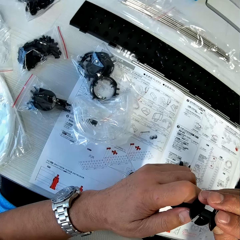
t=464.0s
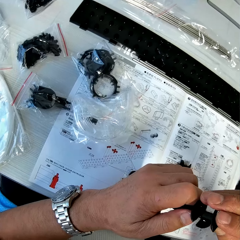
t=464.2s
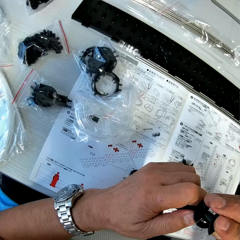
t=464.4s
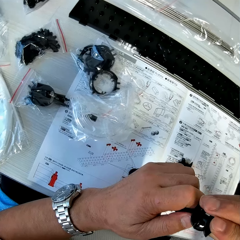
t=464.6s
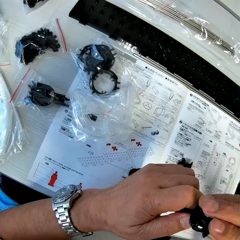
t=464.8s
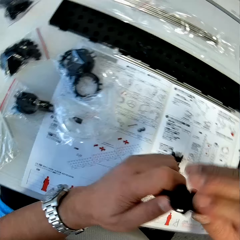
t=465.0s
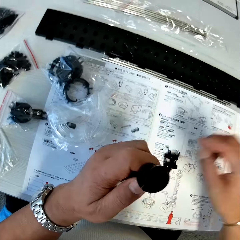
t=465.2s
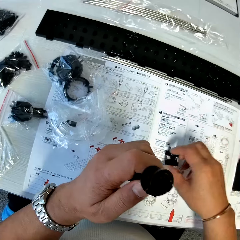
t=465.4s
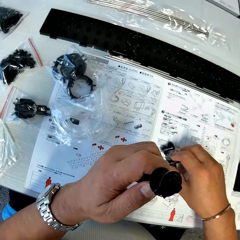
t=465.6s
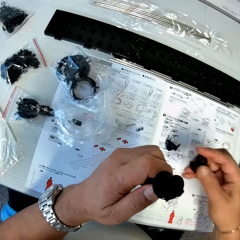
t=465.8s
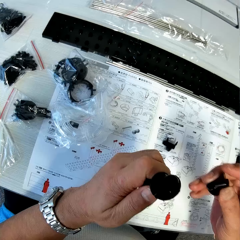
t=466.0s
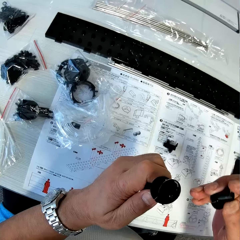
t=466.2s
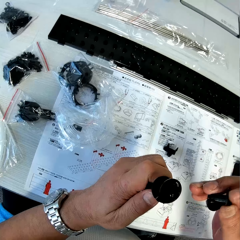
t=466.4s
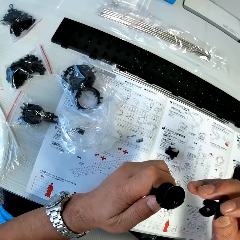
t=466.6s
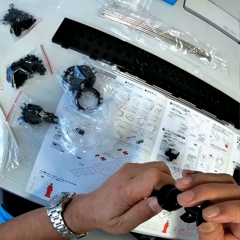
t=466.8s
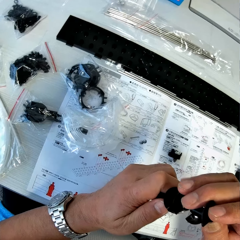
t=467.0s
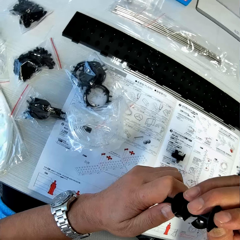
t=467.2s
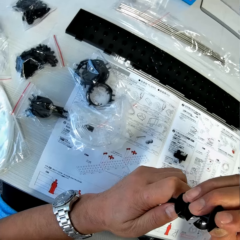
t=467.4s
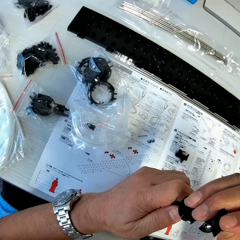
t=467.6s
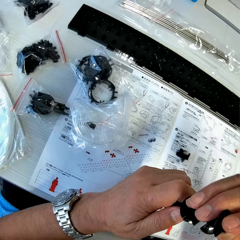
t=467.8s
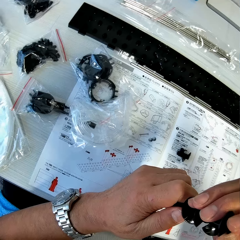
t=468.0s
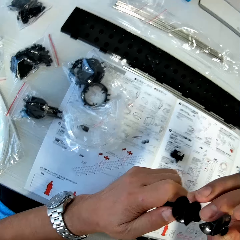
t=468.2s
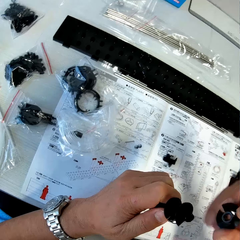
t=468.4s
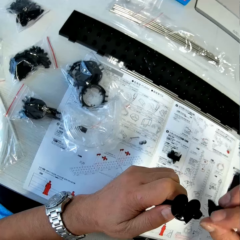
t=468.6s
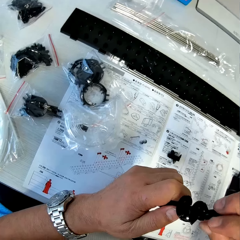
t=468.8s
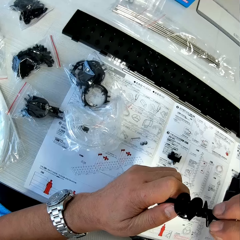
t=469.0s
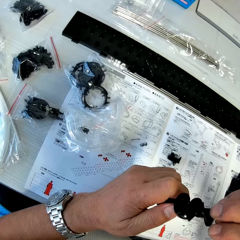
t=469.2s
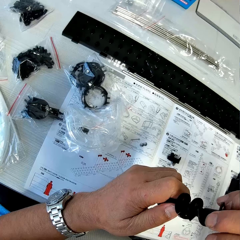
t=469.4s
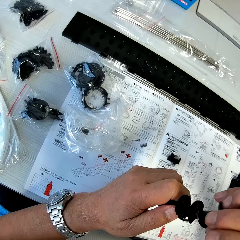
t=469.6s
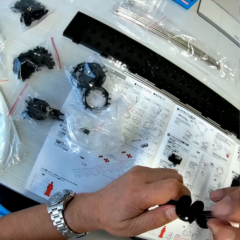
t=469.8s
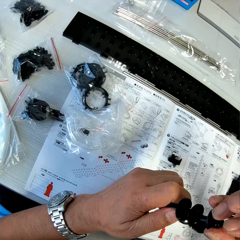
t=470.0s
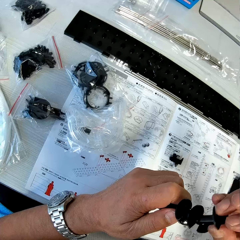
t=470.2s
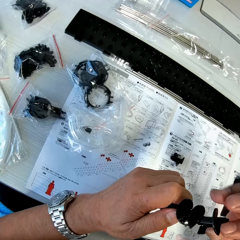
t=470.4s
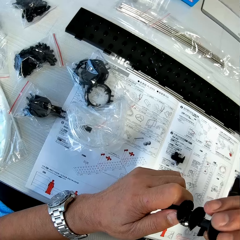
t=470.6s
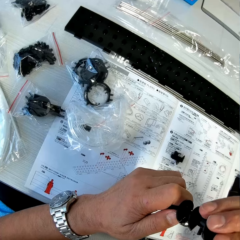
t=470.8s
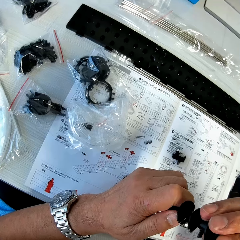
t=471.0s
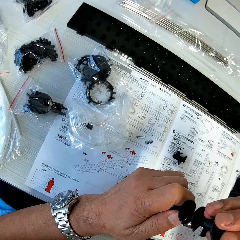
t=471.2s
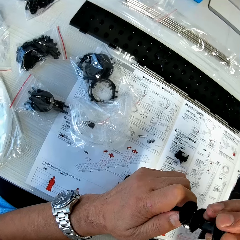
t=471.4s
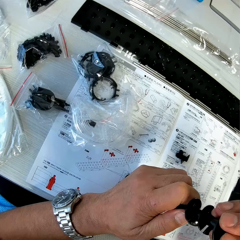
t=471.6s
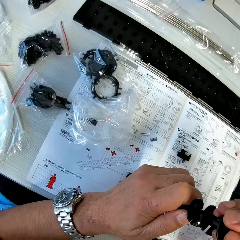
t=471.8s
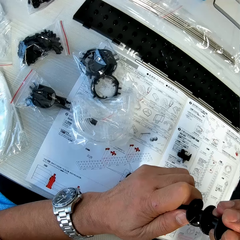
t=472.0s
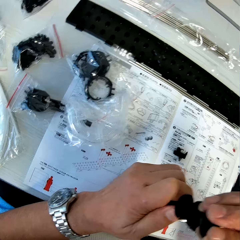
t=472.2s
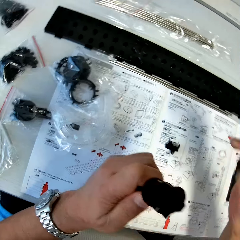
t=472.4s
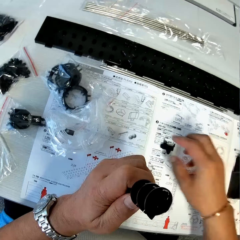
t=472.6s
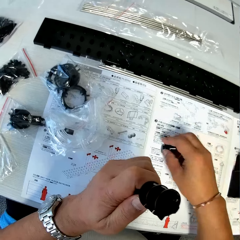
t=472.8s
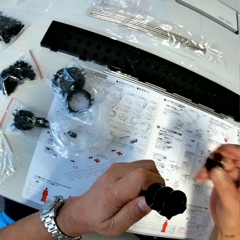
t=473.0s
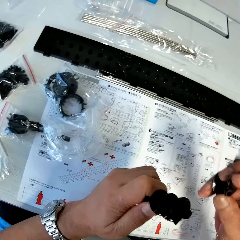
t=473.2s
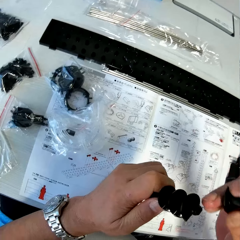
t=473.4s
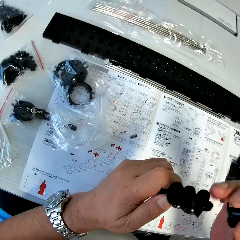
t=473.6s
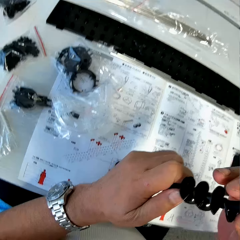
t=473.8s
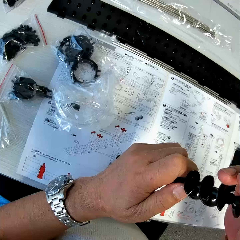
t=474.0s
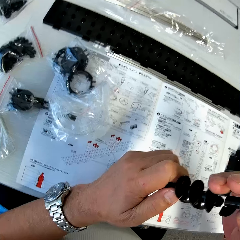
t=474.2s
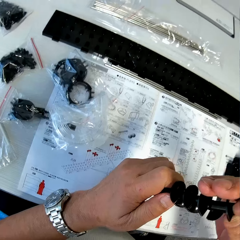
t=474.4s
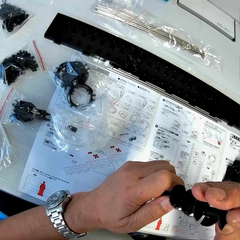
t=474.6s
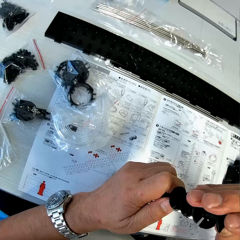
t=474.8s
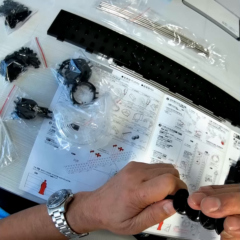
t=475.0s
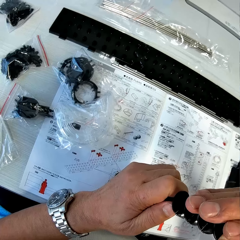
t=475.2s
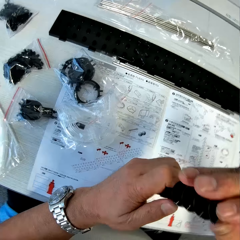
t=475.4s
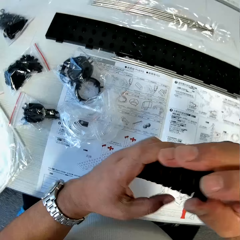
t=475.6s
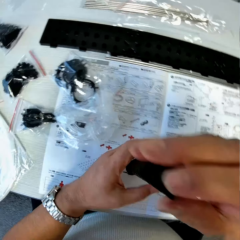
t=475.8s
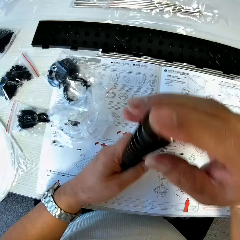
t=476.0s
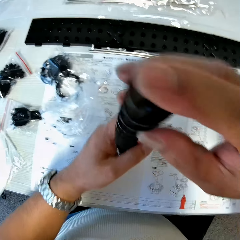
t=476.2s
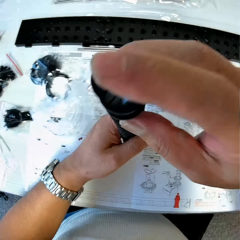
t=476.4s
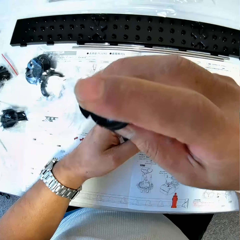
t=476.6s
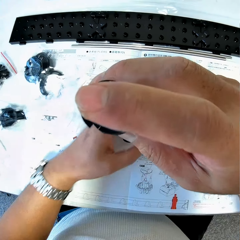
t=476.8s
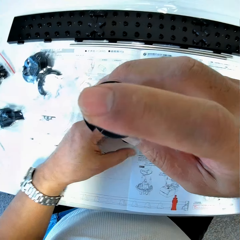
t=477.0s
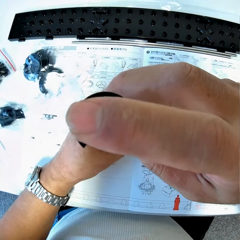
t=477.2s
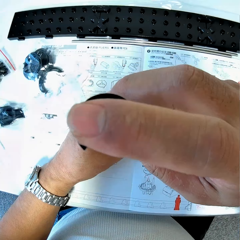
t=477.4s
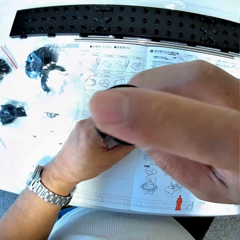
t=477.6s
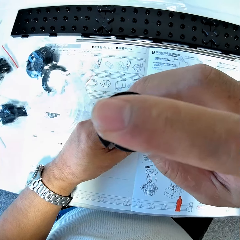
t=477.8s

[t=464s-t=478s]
The camera wearer fixes the antenna parts together. They pick an antenna part from the table. They fix the antenna parts together. They pick an antenna part from the table. They fix the antenna parts together.

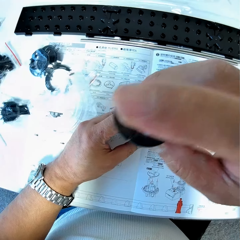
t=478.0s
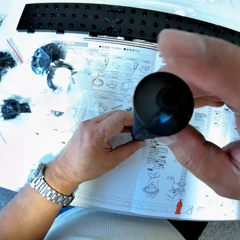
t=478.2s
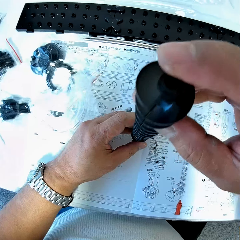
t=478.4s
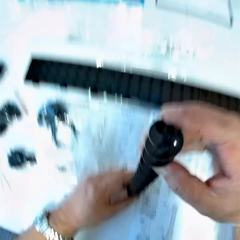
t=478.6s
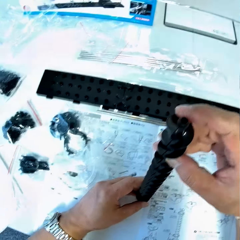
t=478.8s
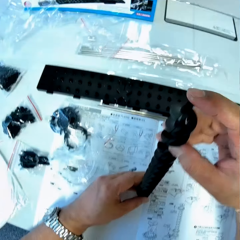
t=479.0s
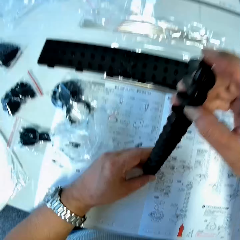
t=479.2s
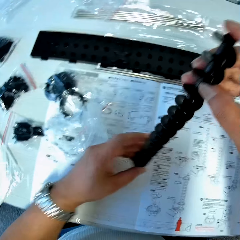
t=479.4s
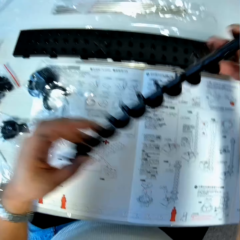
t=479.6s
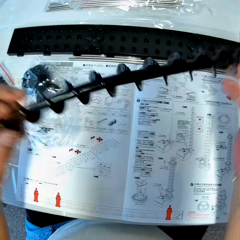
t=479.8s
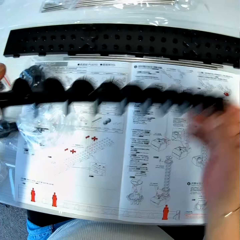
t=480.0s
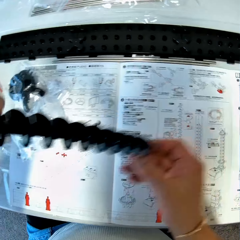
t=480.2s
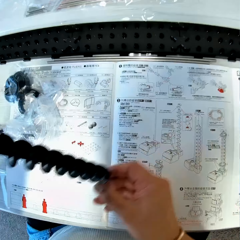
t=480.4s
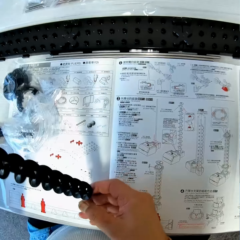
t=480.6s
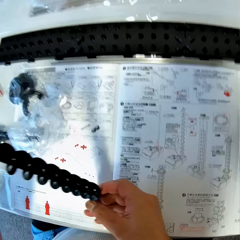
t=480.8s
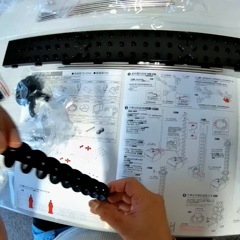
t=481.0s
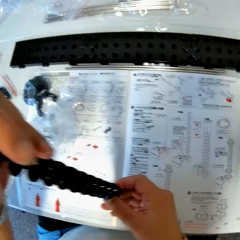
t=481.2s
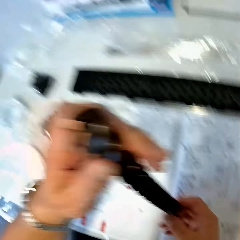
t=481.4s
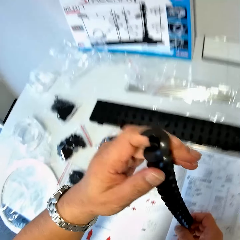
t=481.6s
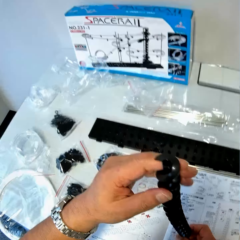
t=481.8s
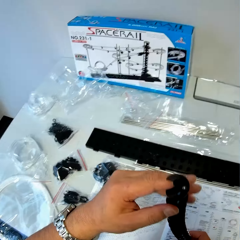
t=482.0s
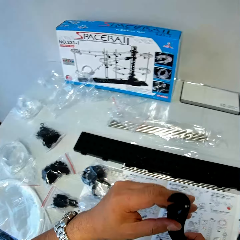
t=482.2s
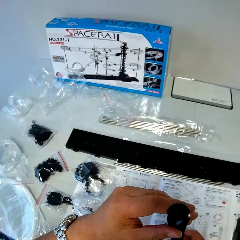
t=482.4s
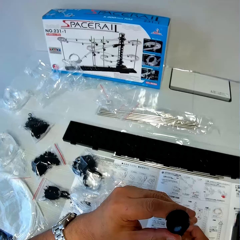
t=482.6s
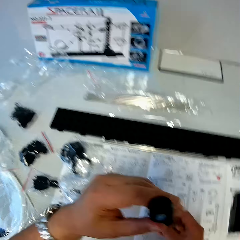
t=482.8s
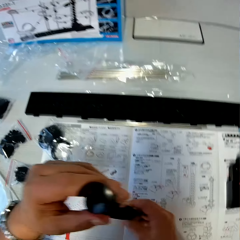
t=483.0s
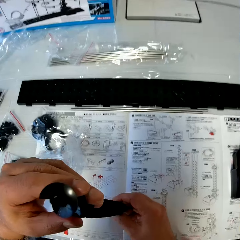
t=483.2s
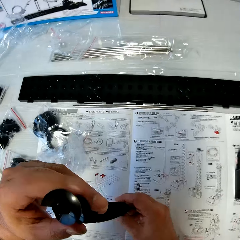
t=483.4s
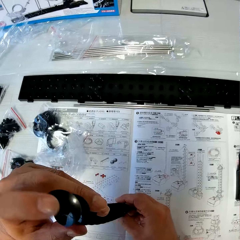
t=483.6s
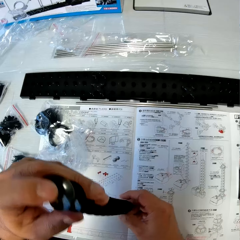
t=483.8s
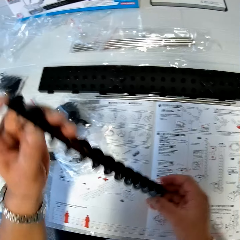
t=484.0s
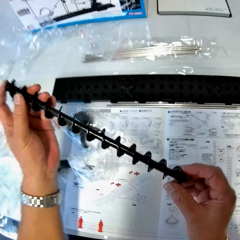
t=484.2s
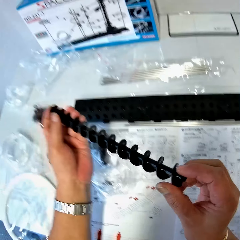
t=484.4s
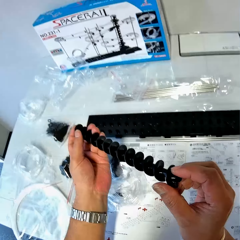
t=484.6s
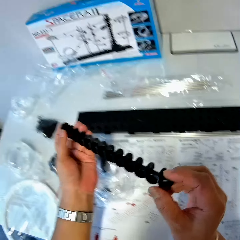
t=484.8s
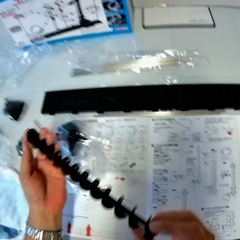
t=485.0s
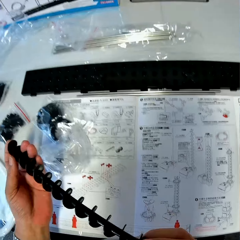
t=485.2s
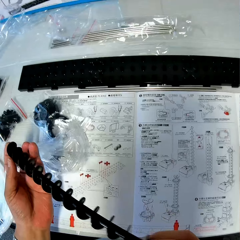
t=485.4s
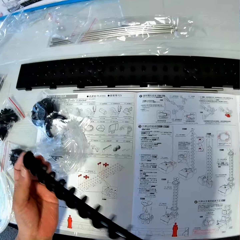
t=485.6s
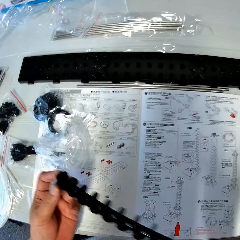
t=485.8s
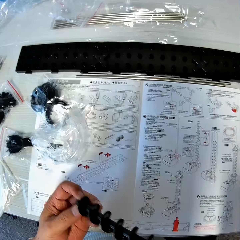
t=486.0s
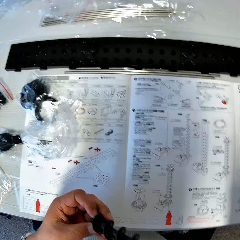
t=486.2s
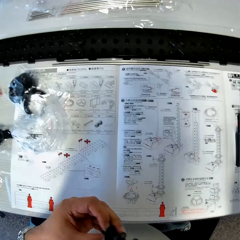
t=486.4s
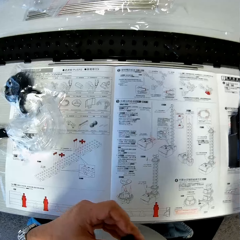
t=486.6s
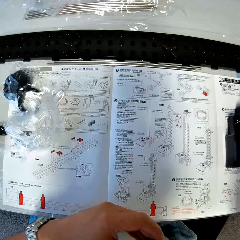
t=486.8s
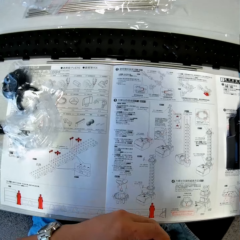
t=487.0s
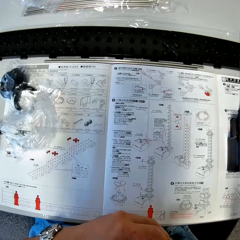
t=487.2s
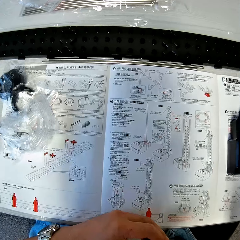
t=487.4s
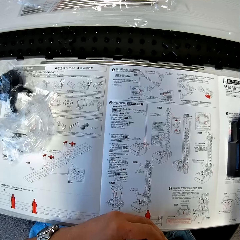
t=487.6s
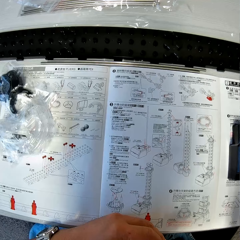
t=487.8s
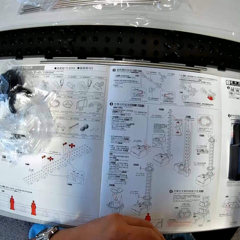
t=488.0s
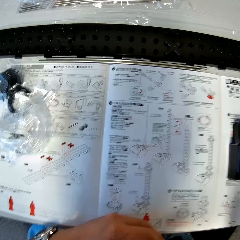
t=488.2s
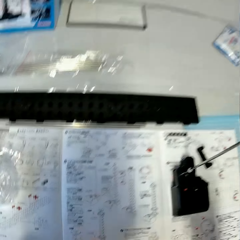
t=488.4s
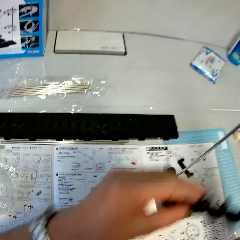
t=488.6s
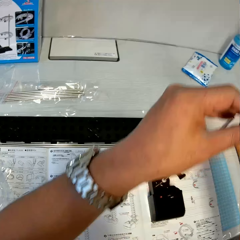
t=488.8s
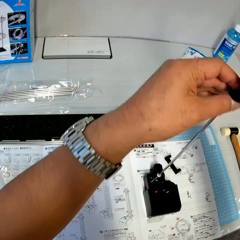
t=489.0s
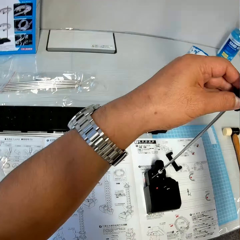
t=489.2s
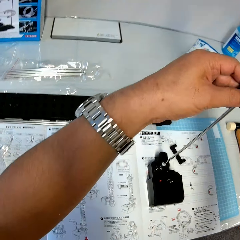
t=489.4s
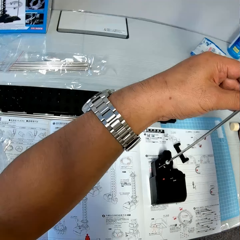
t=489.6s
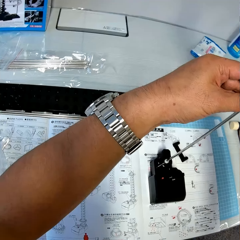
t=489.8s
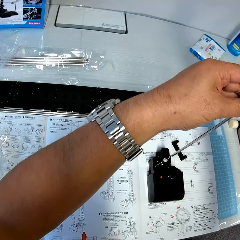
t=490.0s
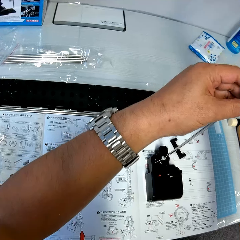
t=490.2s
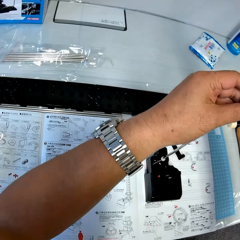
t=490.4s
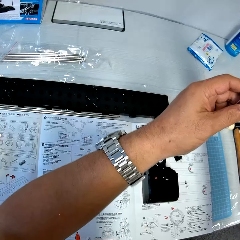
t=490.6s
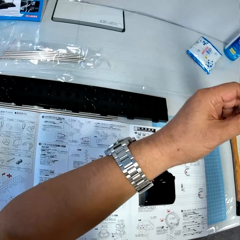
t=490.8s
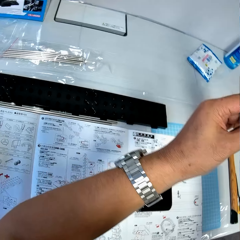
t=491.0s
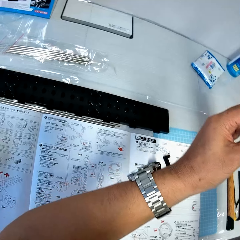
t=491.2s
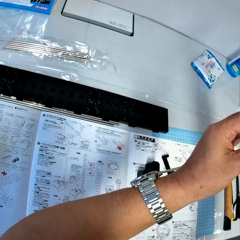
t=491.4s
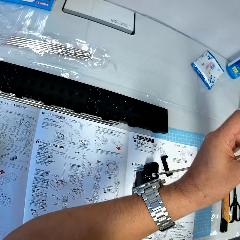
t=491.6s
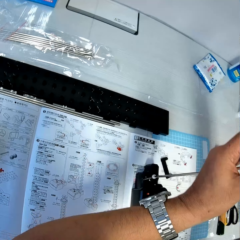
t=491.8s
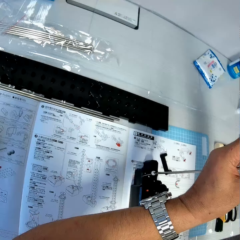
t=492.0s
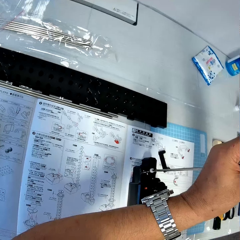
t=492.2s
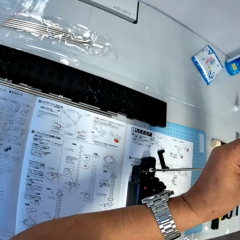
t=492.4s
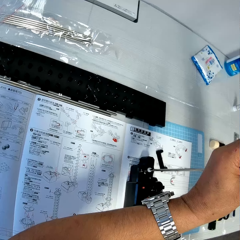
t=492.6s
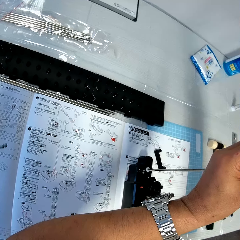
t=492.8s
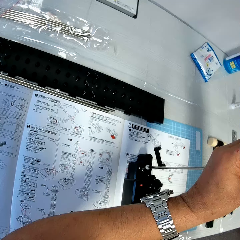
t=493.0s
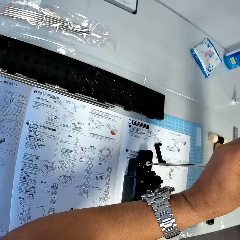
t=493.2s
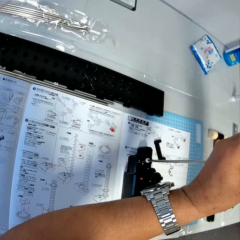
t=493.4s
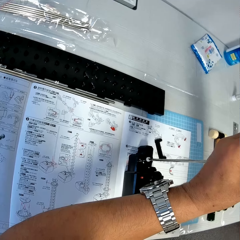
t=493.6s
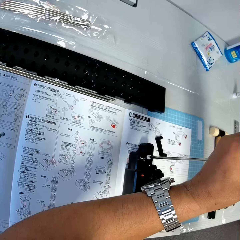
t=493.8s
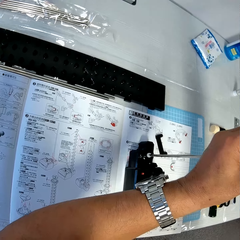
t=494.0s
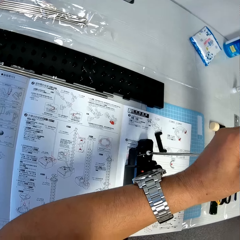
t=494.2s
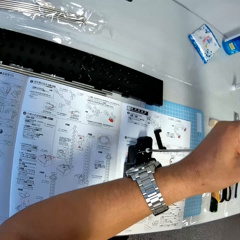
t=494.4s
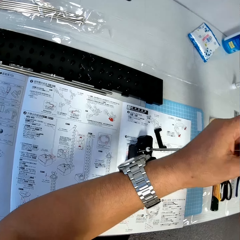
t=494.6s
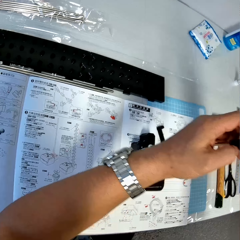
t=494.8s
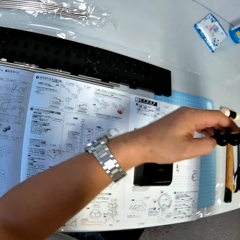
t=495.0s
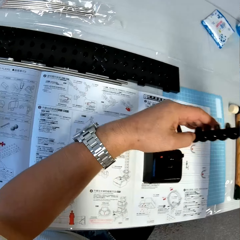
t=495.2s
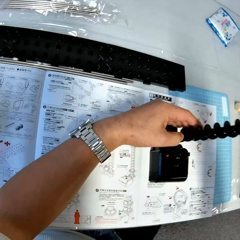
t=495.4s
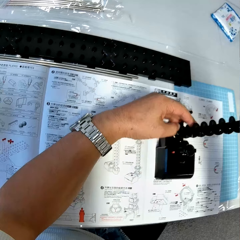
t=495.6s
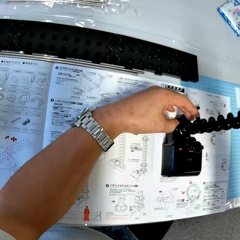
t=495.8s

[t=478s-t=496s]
The camera wearer turns the assembled materials. They read the paper. They assemble the space rail. They fix the plastic parts onto the iron on the antenna holder.
